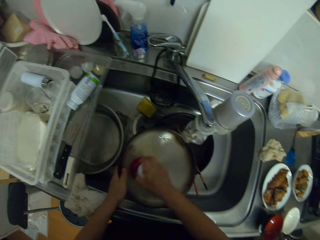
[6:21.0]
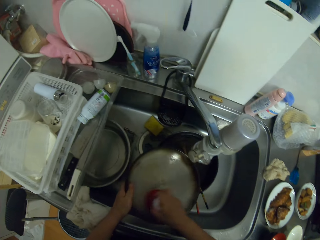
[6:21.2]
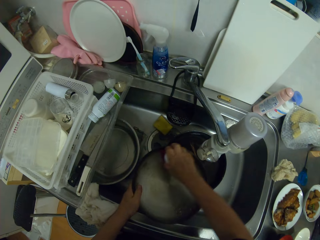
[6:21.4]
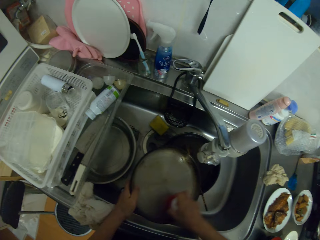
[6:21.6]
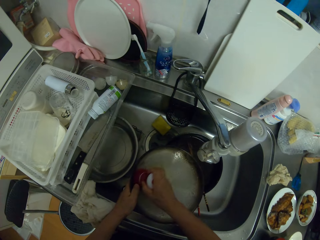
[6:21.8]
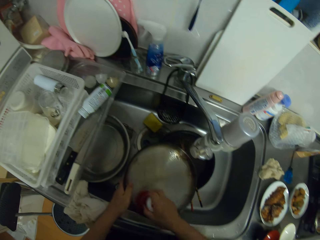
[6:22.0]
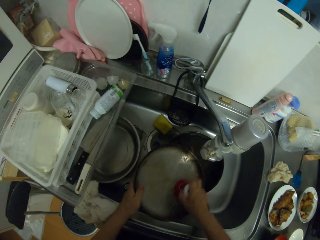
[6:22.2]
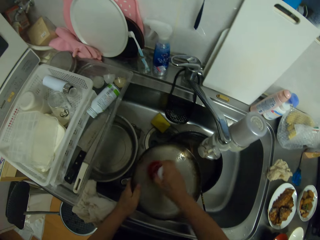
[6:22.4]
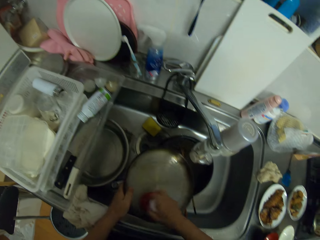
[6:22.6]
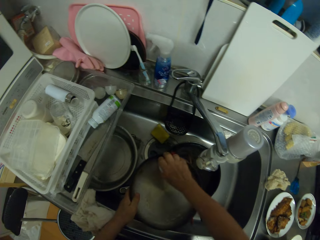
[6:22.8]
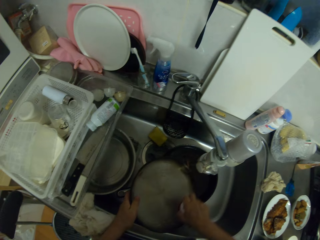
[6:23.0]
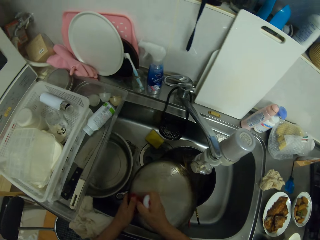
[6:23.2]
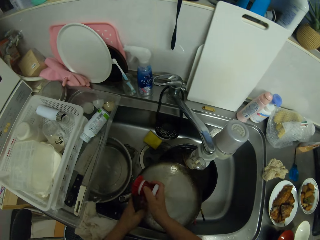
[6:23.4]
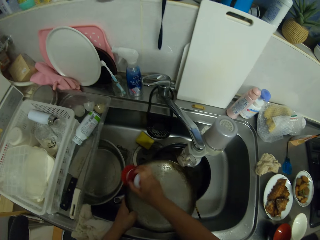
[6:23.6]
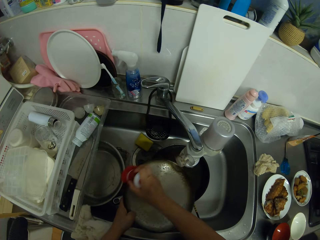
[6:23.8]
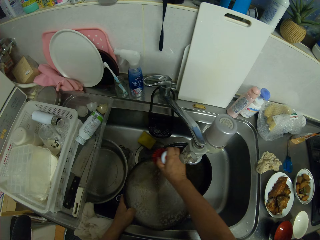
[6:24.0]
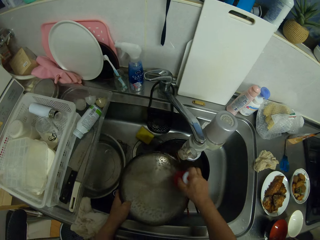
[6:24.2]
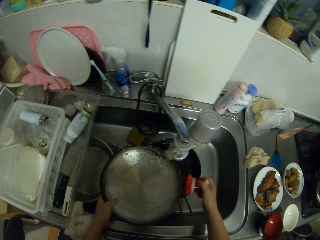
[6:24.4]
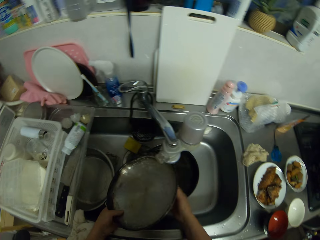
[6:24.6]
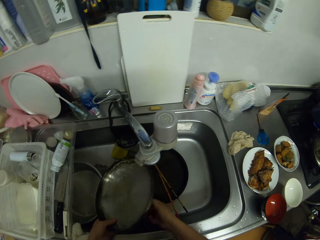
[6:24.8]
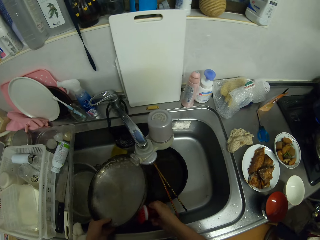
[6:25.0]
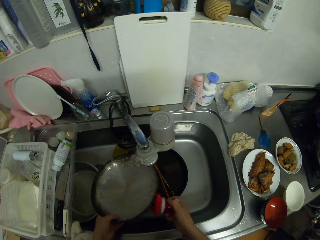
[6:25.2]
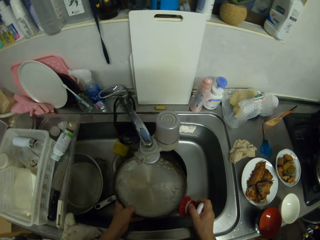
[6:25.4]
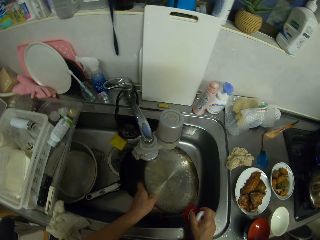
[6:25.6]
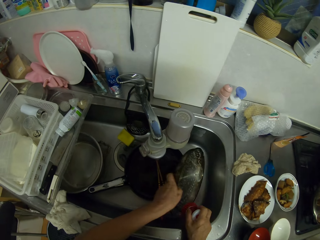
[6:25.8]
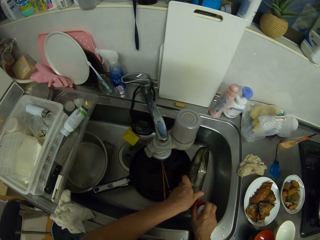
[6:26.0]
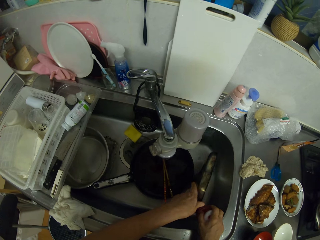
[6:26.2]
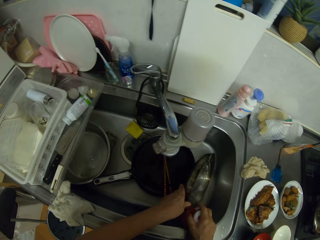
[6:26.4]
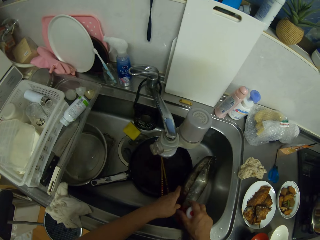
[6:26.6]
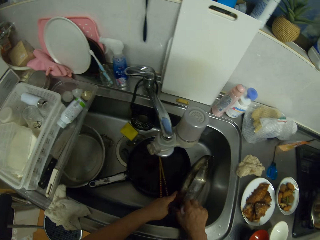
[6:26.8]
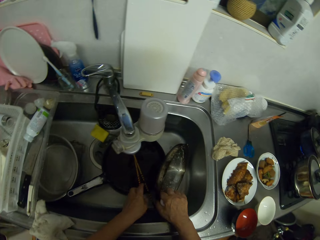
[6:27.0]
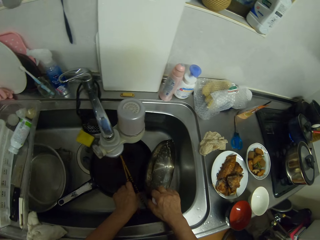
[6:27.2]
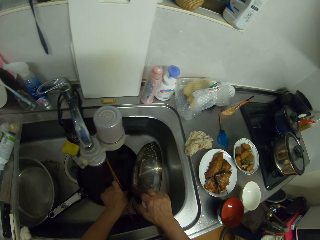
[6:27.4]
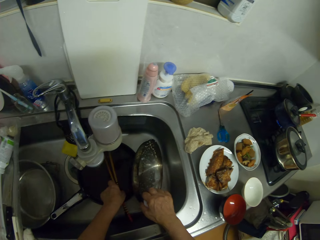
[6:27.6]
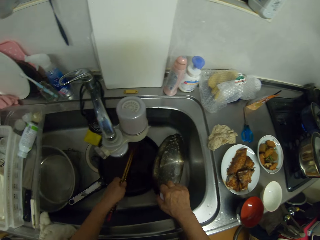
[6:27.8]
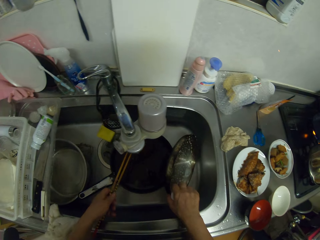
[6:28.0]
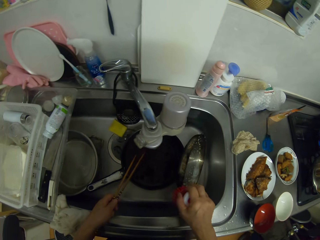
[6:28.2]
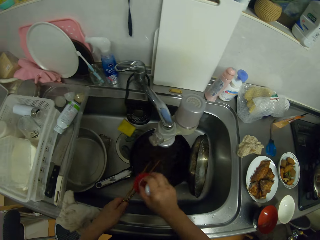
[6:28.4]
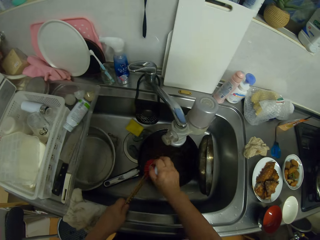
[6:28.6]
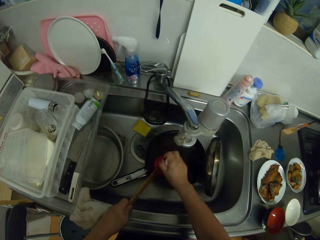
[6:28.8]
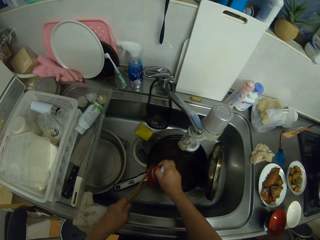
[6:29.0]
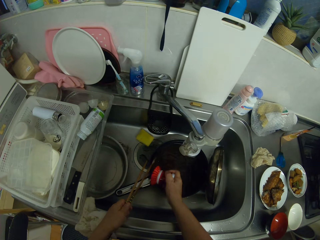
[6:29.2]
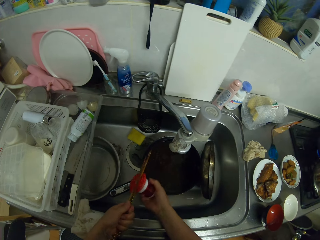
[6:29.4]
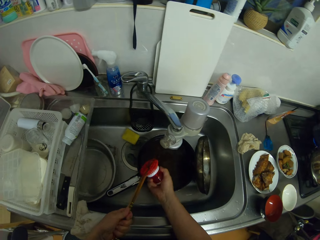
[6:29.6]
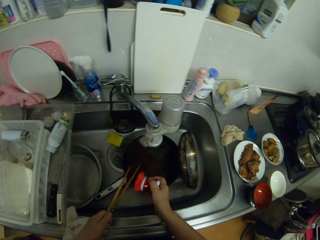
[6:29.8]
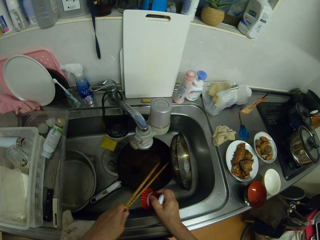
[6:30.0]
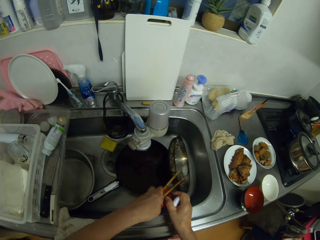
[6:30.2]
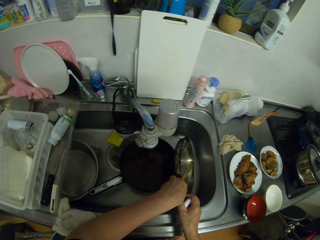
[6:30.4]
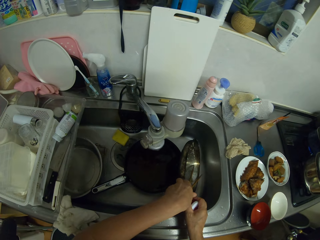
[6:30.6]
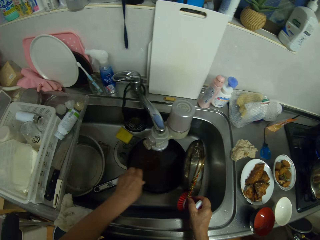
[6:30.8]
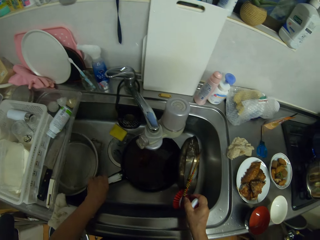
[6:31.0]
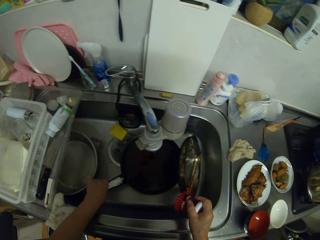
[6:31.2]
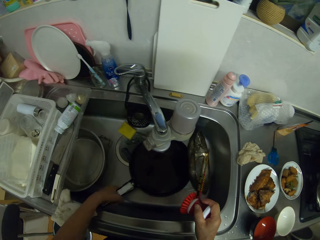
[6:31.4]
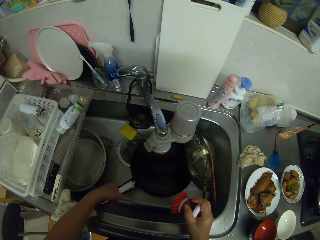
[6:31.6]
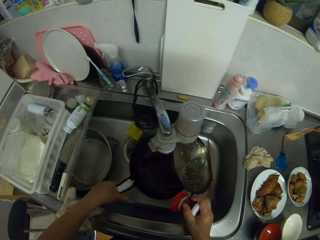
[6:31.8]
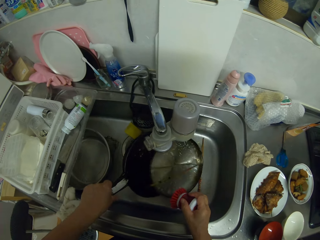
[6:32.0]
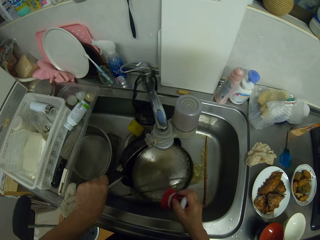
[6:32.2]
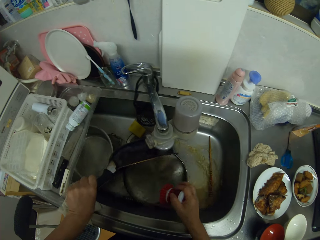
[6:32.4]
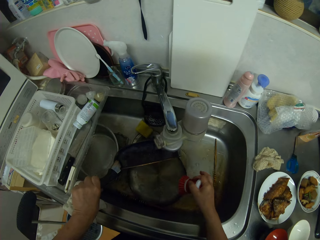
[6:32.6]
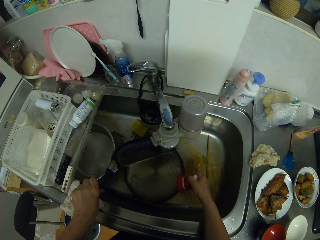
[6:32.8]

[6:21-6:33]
The camera wearer scrubs the lid with a scrubber. They scrub the chopsticks with the scrubber.

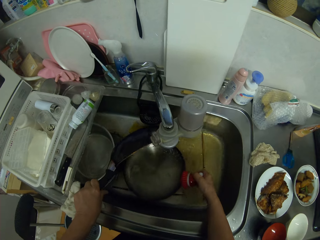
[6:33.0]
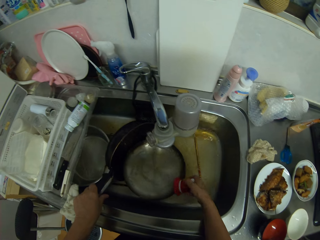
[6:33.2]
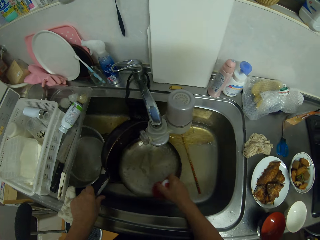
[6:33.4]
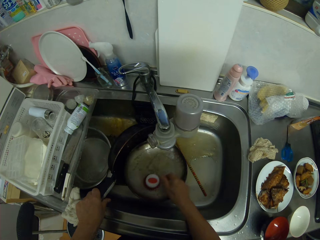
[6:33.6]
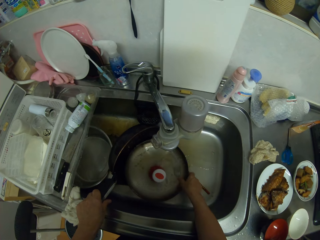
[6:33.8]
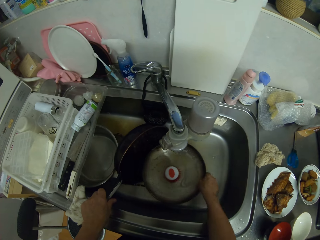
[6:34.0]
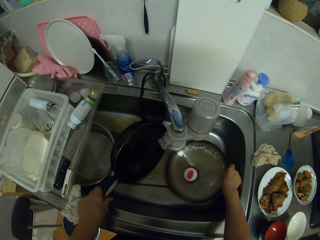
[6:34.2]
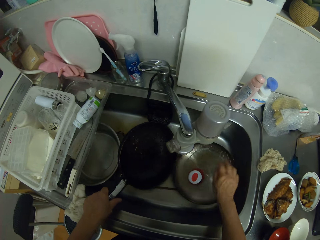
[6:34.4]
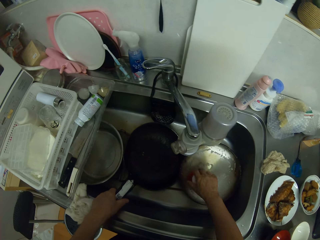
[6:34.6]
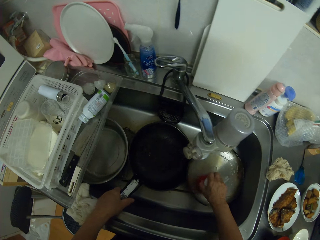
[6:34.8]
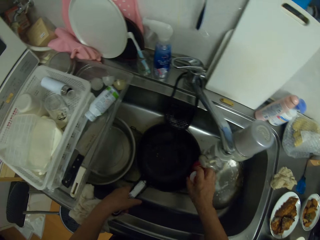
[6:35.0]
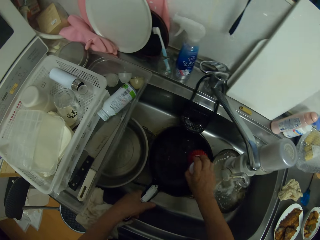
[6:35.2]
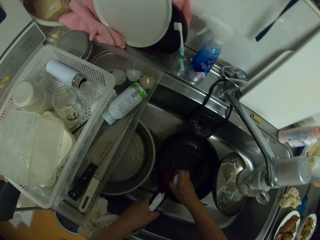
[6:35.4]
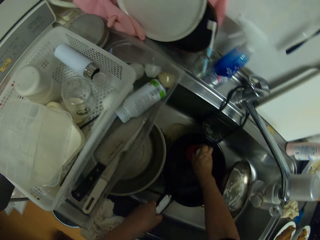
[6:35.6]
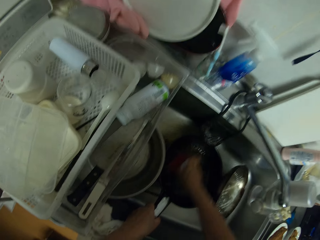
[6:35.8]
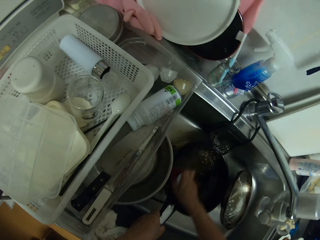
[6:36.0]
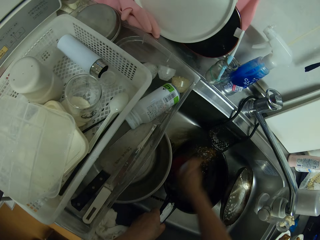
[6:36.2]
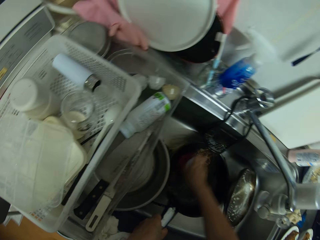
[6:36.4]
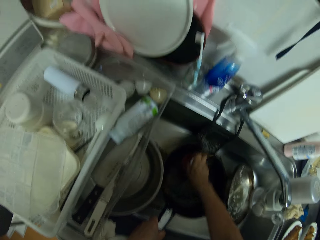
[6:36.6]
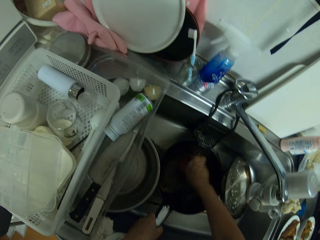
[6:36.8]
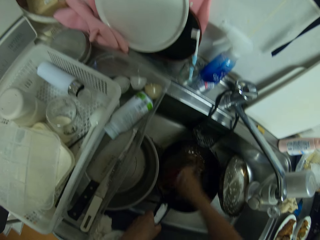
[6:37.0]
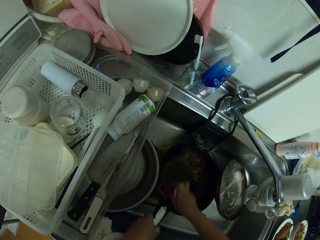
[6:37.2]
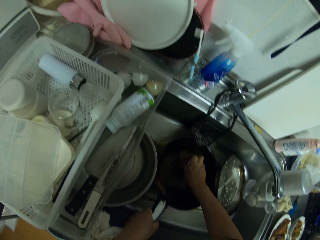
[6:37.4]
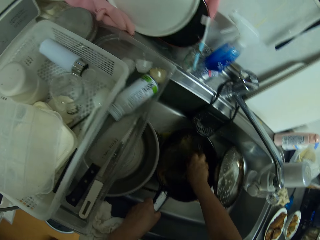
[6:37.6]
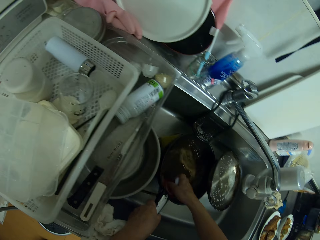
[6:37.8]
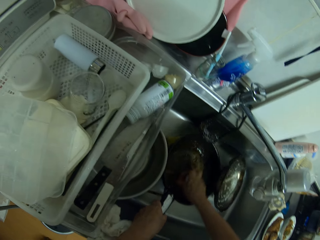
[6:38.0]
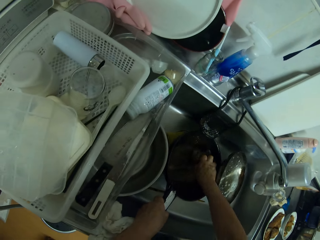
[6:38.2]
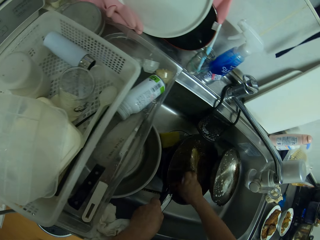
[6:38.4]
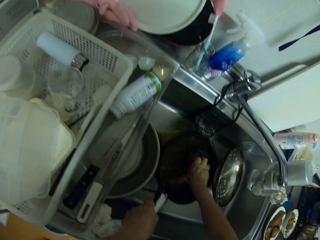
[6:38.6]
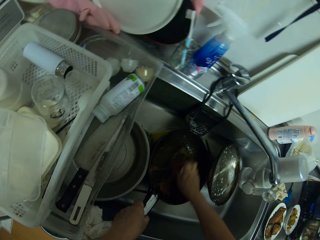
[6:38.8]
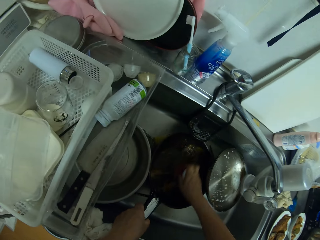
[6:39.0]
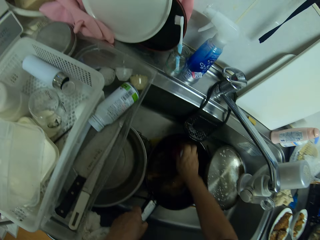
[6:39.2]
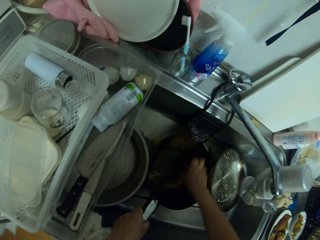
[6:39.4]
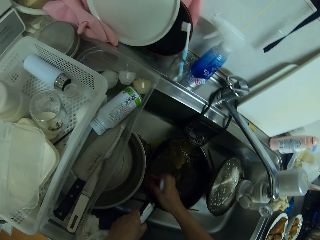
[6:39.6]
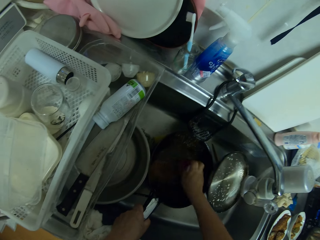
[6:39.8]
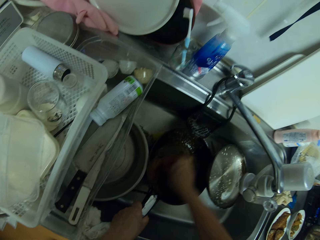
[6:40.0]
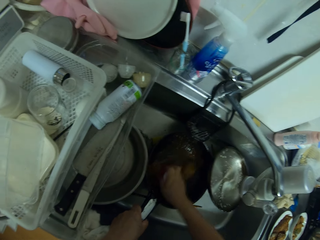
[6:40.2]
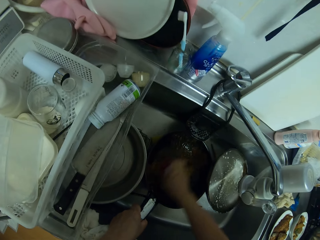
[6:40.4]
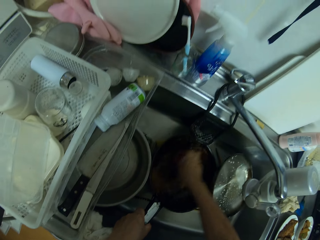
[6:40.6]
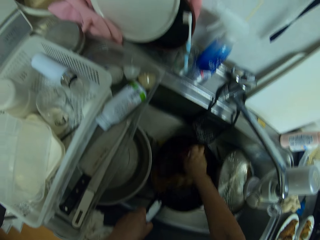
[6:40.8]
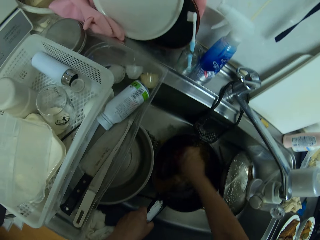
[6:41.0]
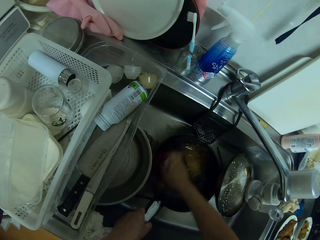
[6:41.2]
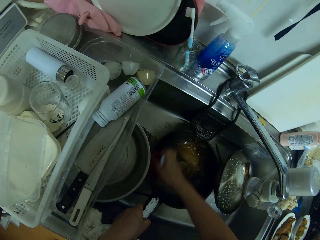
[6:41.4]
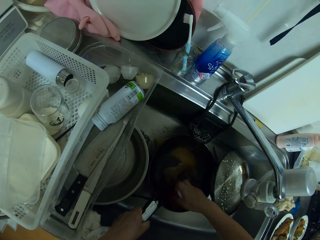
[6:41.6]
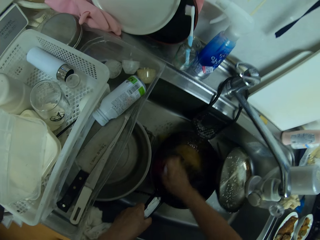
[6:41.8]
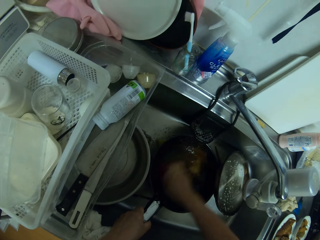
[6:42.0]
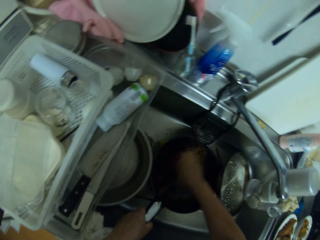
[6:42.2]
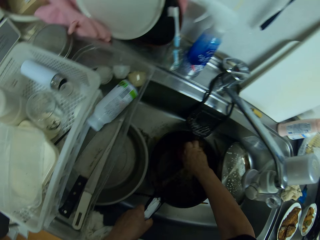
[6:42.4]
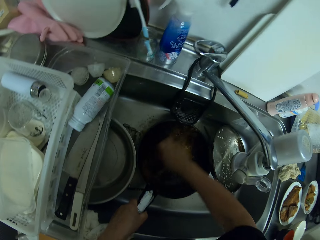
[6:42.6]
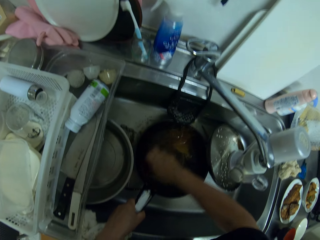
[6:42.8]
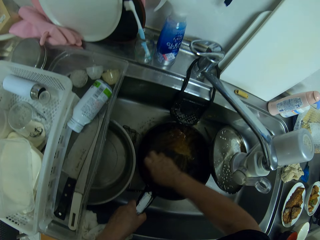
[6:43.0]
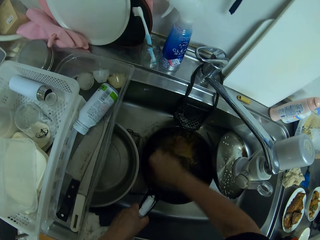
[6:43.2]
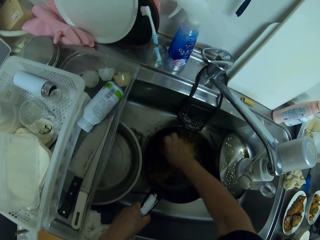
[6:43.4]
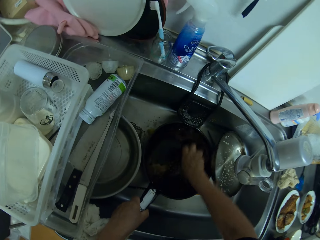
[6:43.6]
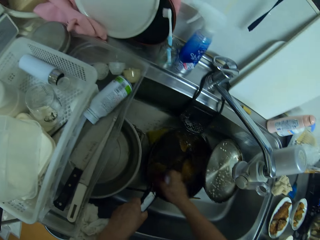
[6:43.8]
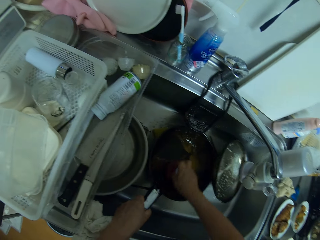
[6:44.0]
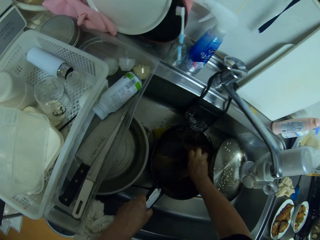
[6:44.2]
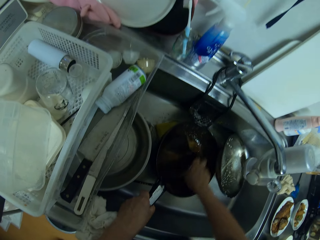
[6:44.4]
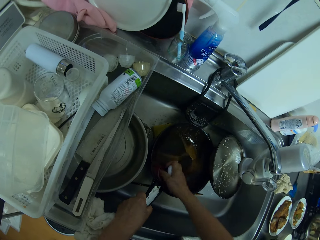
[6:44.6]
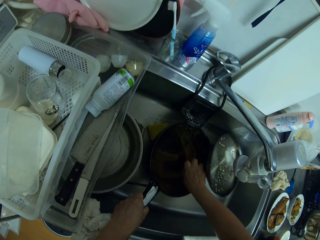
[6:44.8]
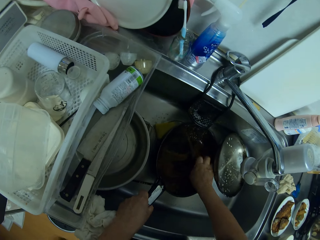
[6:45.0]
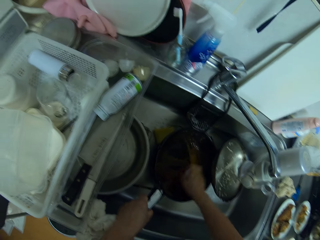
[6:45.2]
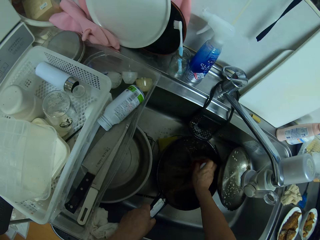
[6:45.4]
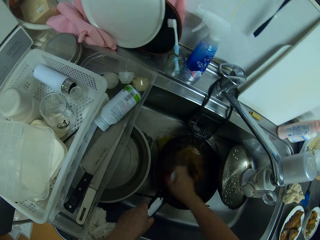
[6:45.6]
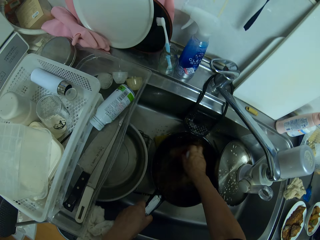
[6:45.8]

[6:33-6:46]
The camera wearer scrubs the frying pan with the scraper.
